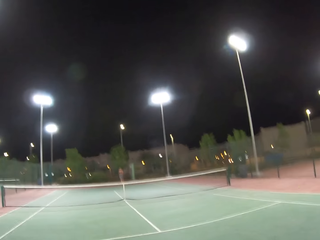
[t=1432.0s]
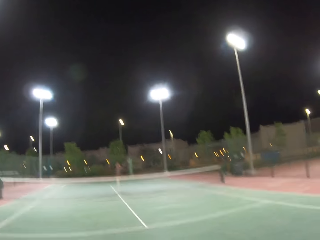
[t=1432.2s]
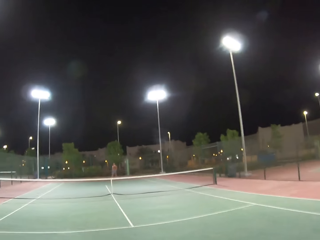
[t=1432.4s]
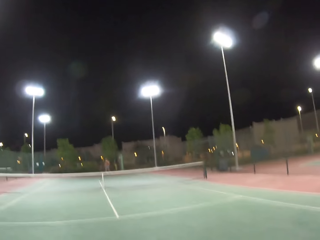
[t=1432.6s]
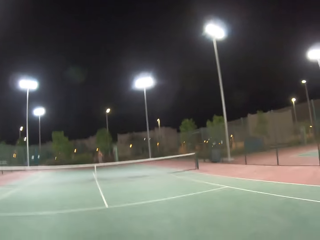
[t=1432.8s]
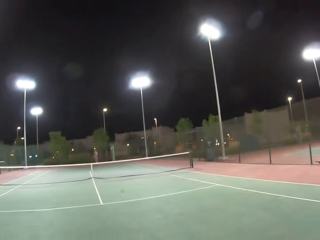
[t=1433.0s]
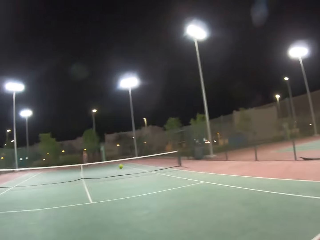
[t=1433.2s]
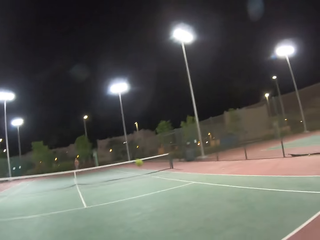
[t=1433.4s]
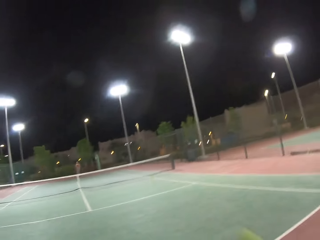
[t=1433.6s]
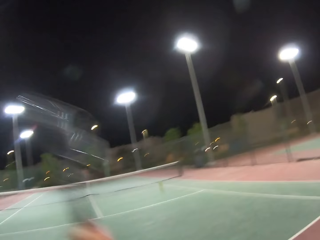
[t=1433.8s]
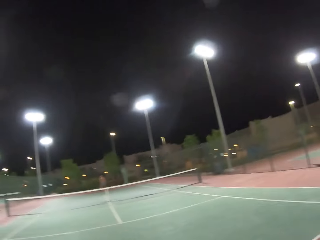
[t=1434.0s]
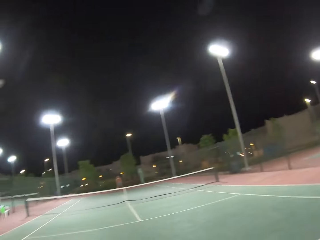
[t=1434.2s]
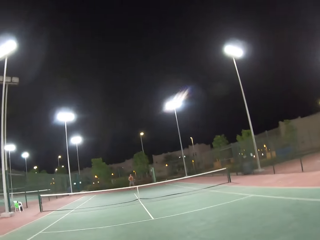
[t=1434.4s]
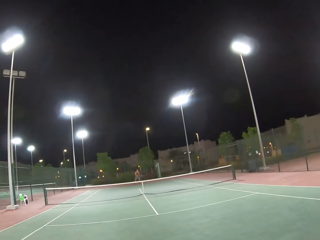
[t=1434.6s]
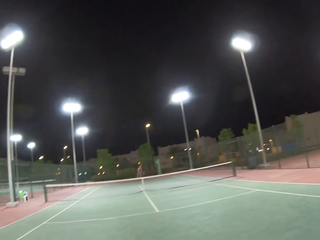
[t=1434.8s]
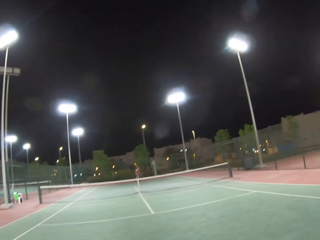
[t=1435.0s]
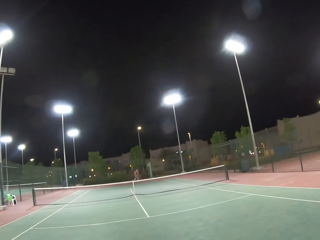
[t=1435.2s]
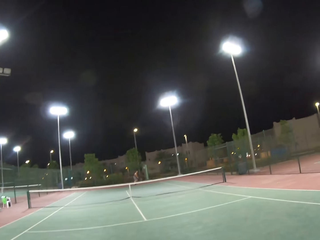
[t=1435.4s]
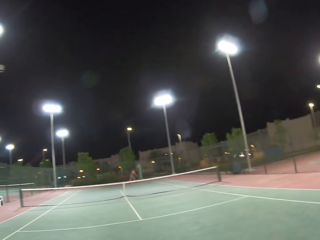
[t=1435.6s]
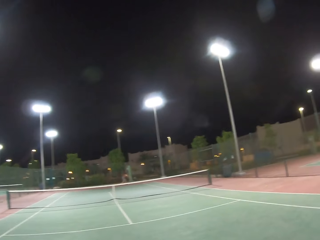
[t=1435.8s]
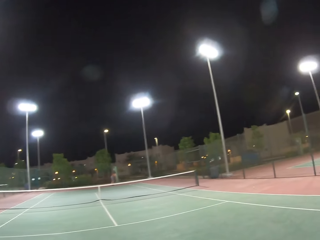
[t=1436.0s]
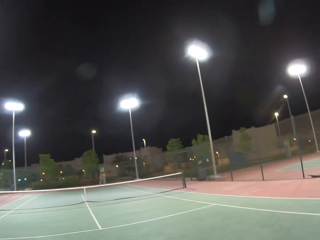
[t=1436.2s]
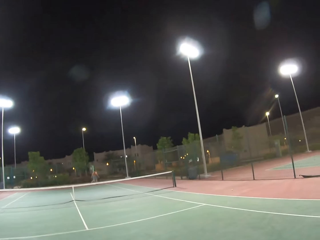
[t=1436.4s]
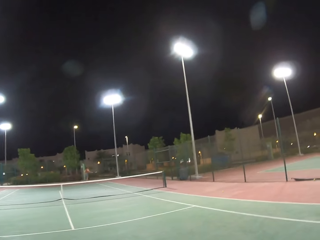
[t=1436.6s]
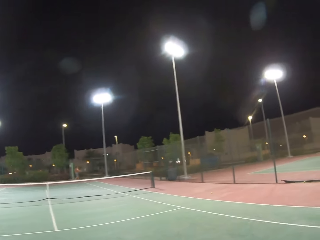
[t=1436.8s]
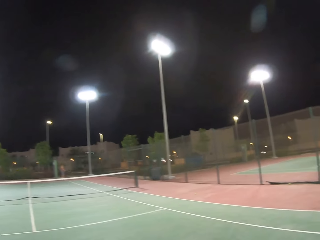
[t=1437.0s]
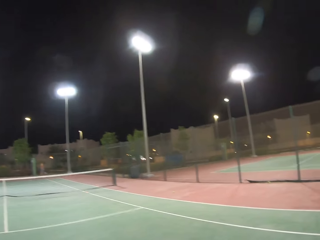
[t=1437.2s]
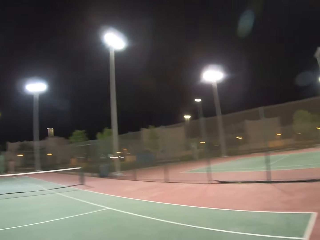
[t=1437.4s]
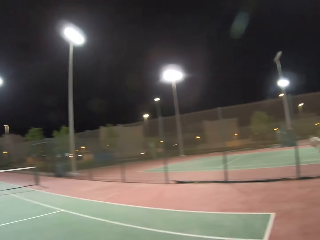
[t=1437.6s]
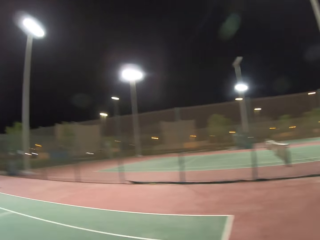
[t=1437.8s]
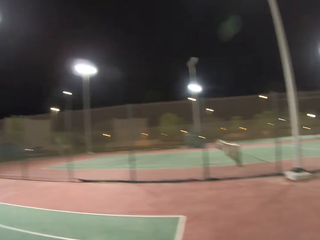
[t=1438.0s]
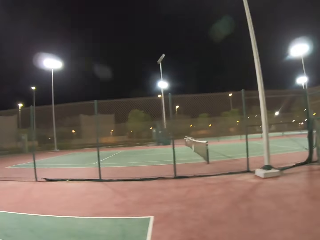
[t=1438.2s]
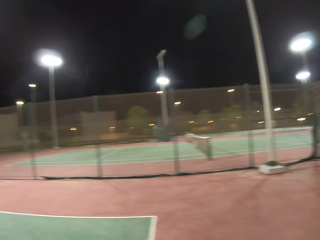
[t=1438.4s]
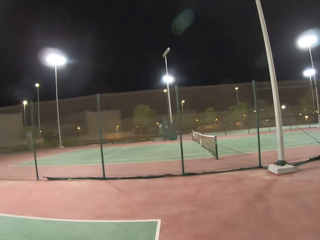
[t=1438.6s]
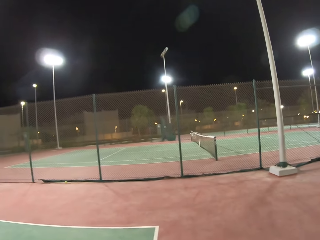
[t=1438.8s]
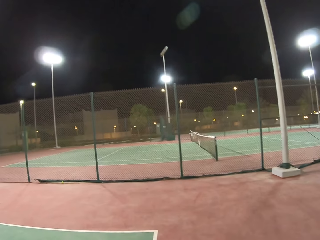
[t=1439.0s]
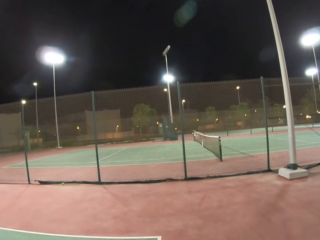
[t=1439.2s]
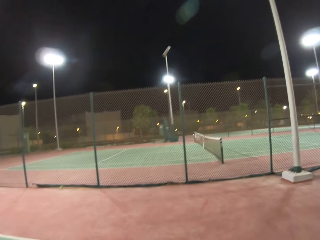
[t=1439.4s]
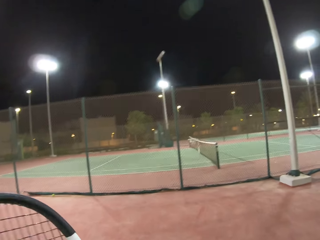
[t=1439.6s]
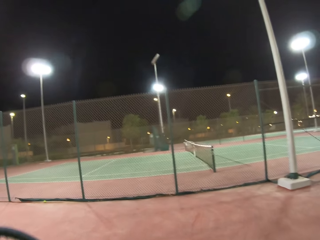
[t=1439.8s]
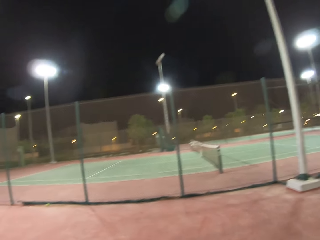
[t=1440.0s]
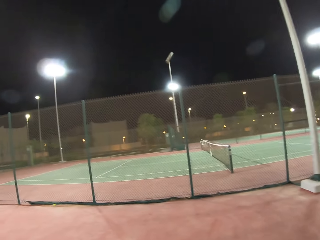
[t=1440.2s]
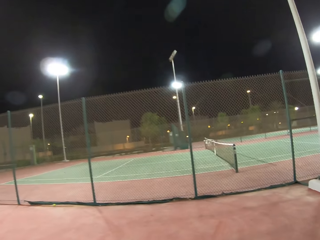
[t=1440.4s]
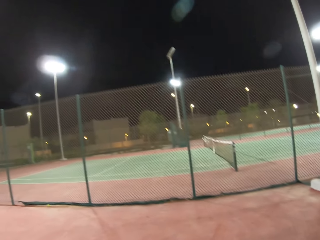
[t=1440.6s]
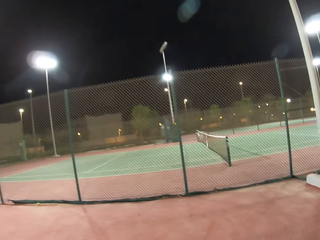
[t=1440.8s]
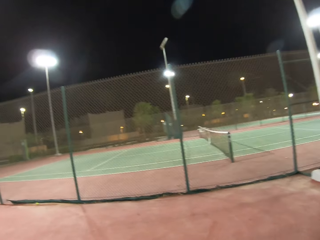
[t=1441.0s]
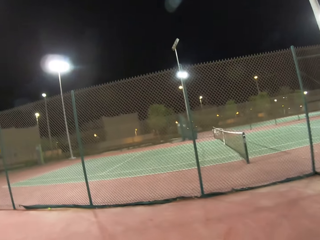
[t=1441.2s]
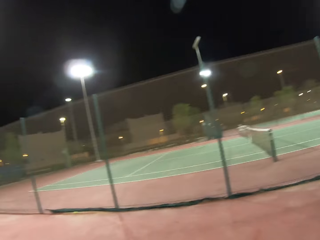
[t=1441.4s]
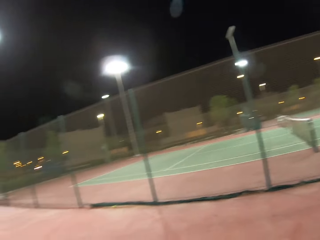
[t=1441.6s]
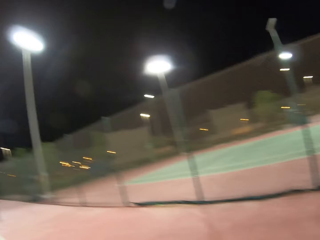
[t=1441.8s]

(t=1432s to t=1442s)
A man hits a ball with a racket. The camera wearer hits the ball with the racket. They walk around the tennis court.

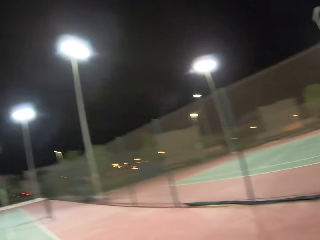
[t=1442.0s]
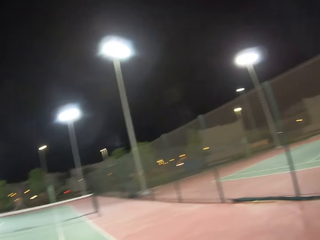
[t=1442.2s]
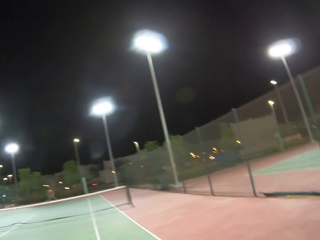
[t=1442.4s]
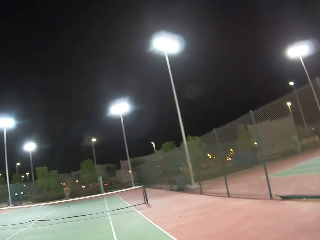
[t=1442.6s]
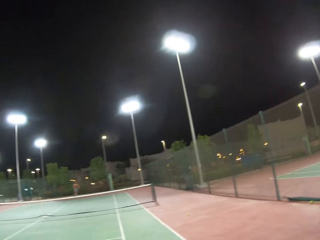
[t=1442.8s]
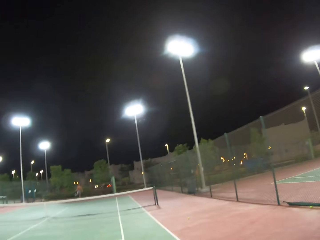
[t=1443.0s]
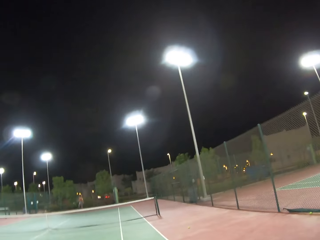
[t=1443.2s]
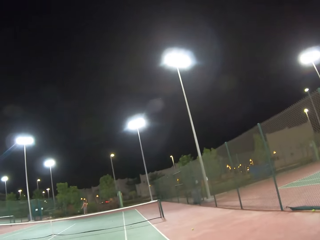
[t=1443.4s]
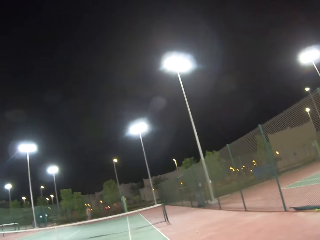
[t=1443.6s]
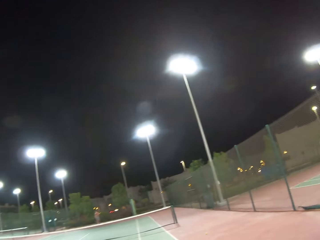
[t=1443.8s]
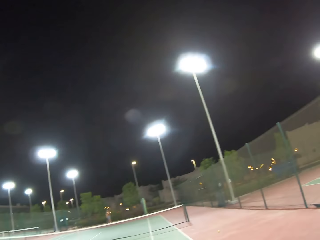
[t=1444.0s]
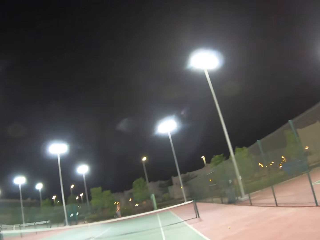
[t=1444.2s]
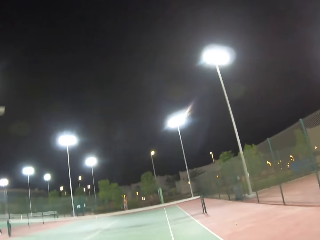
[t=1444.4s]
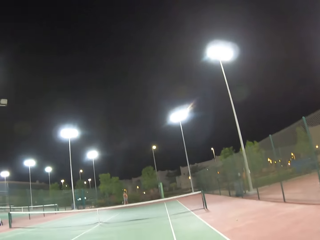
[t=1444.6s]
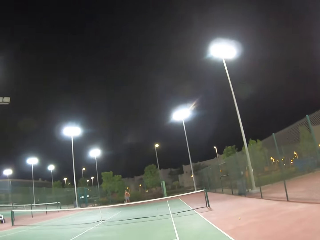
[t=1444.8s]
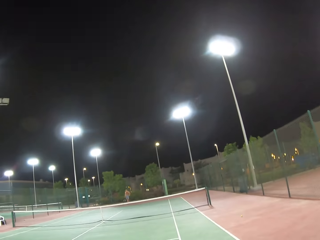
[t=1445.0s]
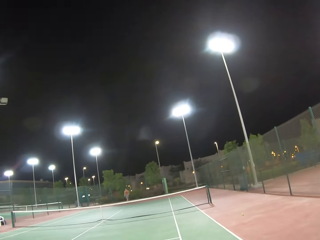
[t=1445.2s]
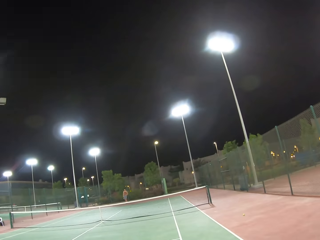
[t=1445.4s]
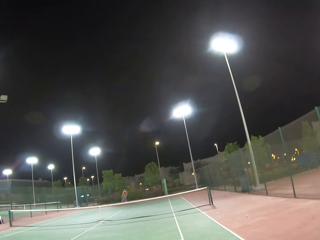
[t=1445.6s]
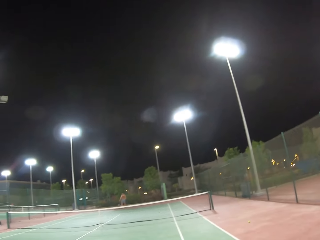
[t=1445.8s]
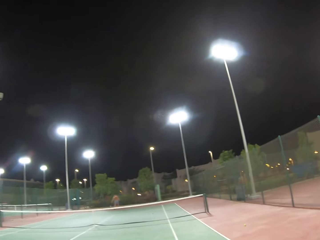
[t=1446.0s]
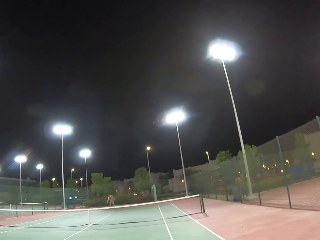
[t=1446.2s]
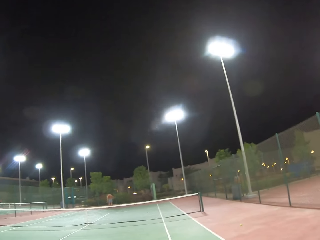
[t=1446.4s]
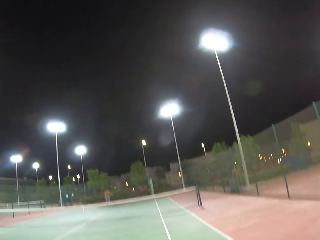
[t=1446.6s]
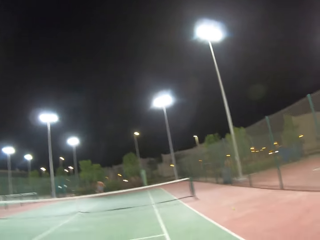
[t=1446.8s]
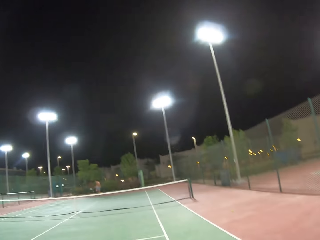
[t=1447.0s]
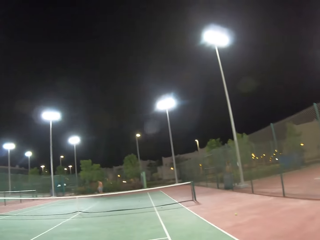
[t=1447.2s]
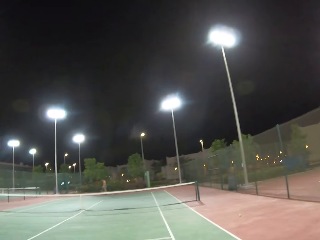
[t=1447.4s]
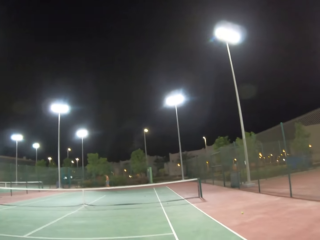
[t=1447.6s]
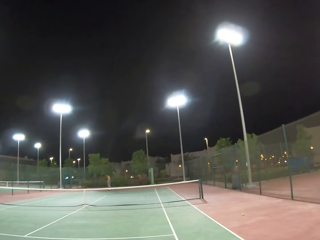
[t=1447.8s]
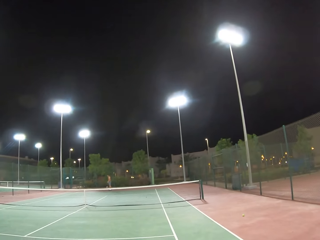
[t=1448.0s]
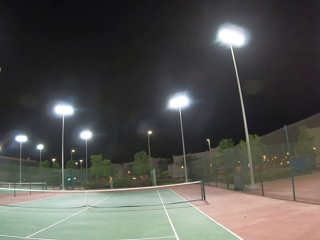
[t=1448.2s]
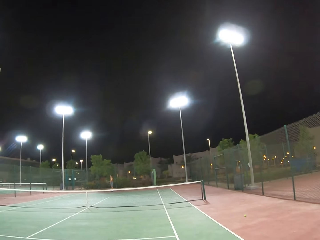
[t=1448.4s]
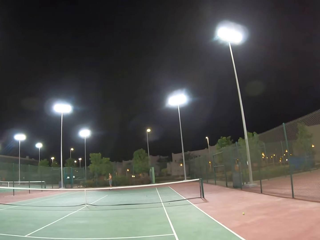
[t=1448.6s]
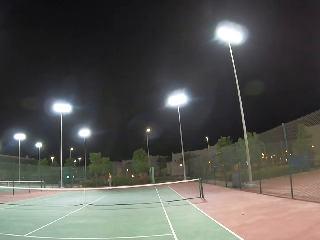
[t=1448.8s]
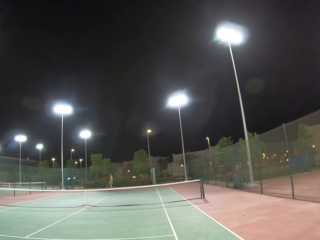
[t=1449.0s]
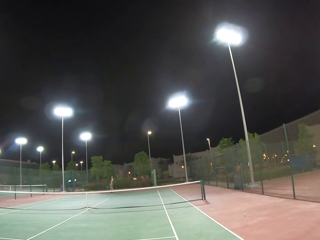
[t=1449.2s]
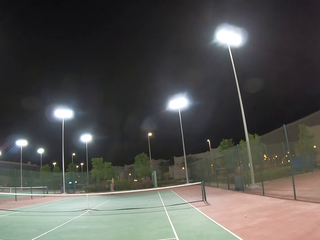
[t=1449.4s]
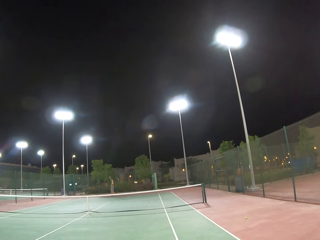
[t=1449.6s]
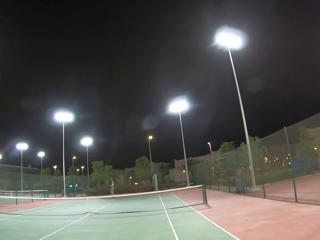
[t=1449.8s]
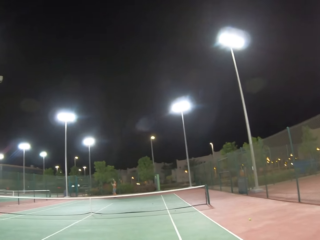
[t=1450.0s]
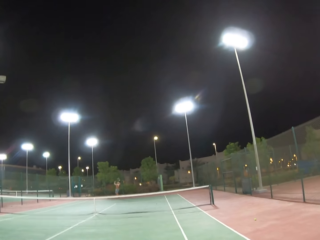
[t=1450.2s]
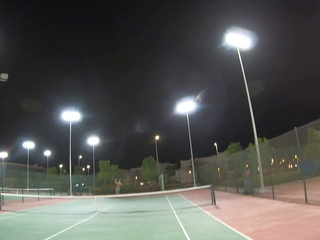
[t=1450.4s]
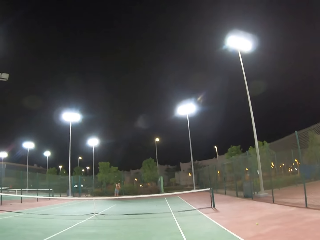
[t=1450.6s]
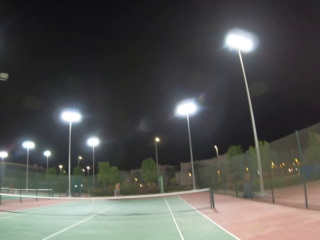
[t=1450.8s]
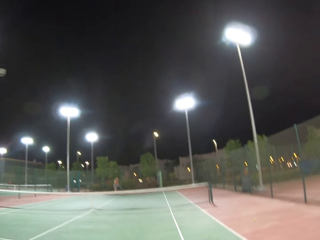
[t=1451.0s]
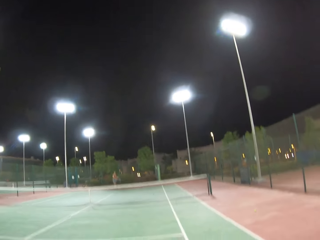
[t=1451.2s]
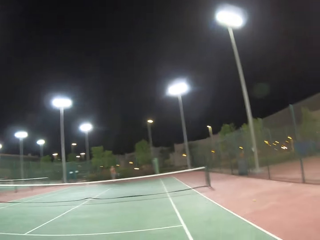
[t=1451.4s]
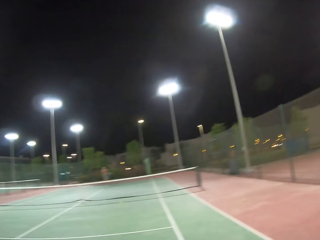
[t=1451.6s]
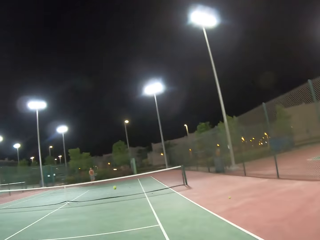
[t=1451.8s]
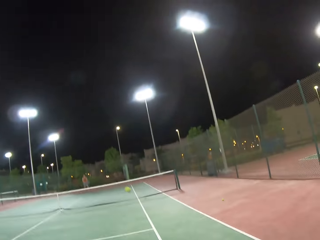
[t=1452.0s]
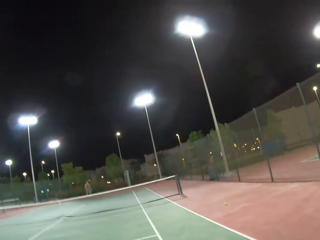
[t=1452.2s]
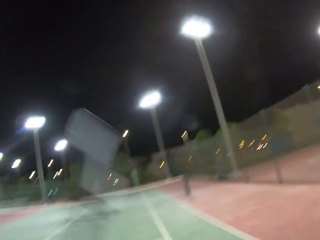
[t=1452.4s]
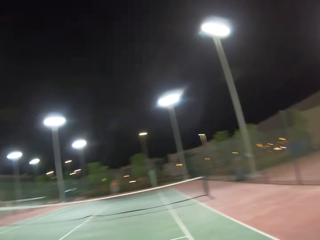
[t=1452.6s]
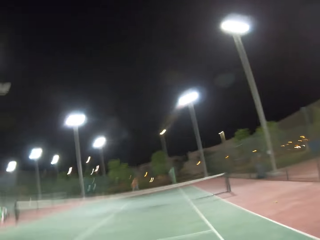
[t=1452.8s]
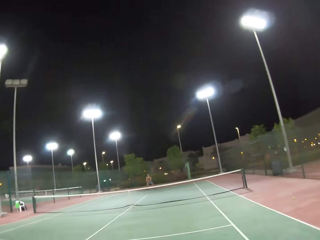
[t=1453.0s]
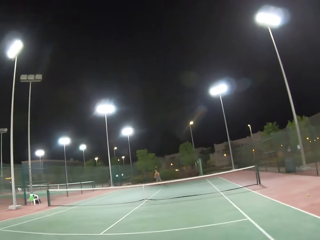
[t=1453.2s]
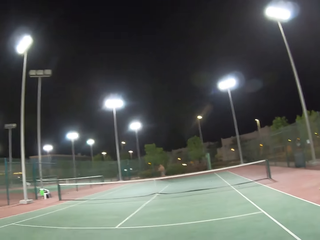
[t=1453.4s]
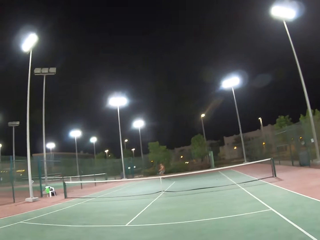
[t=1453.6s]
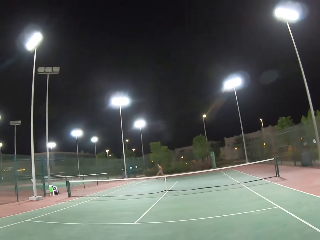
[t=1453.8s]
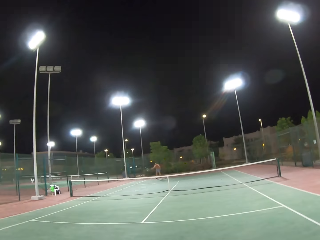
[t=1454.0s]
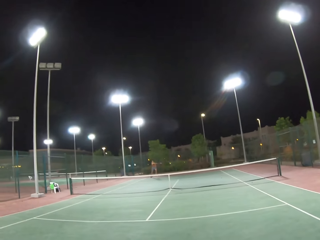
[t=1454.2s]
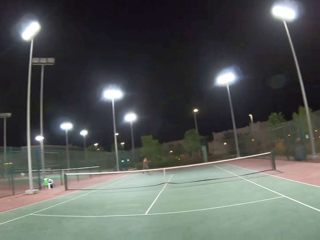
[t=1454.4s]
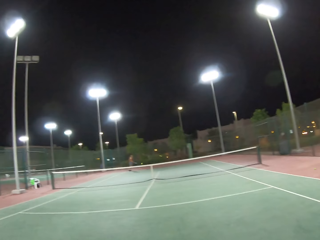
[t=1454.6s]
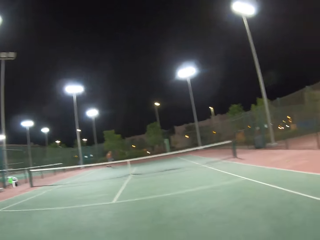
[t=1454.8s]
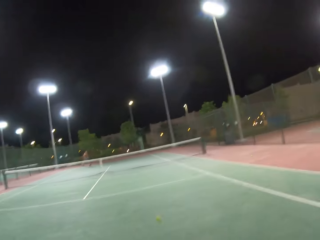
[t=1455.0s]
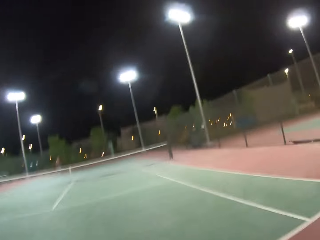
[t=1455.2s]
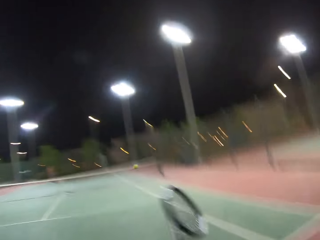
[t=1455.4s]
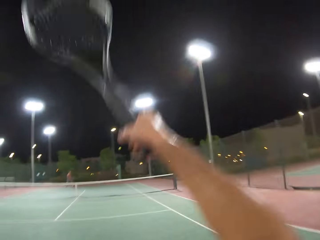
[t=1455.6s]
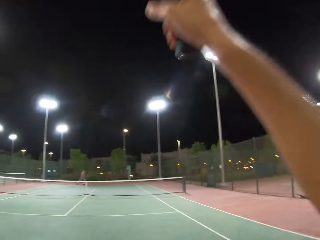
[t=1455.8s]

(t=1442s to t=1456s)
A man dribbles a tennis ball. The camera wearer looks around the tennis court. The man dribbles the tennis ball. The camera wearer looks around the tennis court. They play tennis with the man. The man hits a ball with a racket. The camera wearer hits the ball with the racket. The man hits the ball with the racket.
